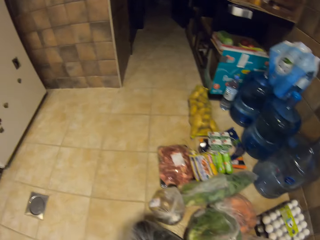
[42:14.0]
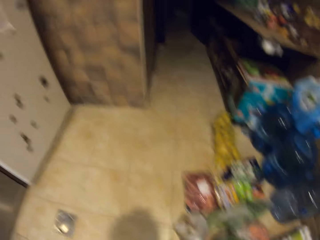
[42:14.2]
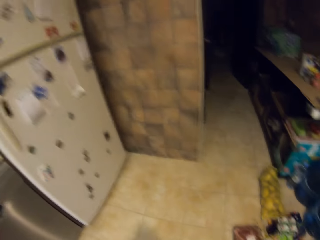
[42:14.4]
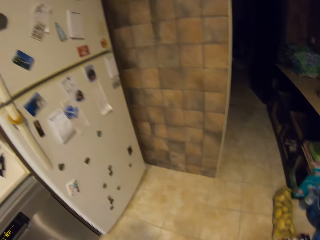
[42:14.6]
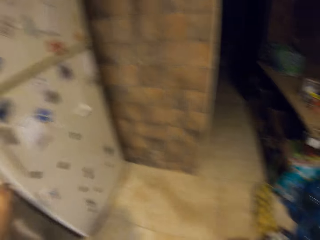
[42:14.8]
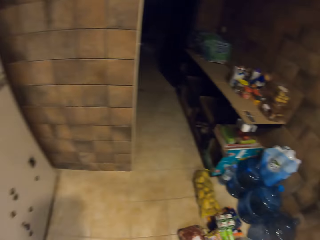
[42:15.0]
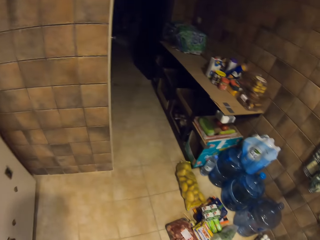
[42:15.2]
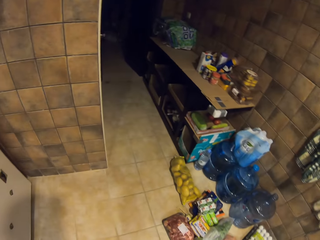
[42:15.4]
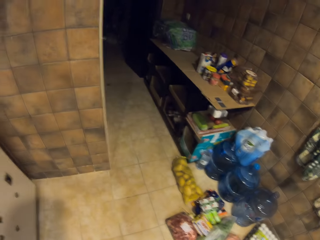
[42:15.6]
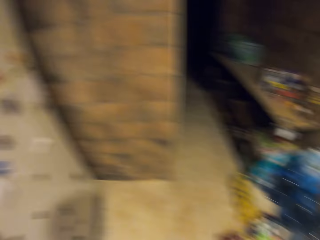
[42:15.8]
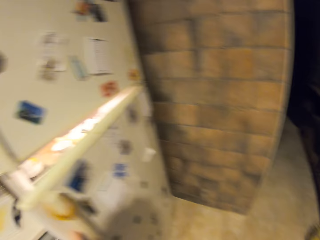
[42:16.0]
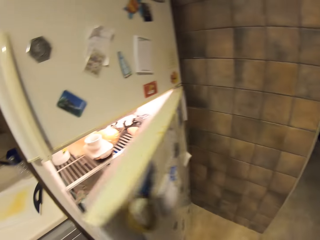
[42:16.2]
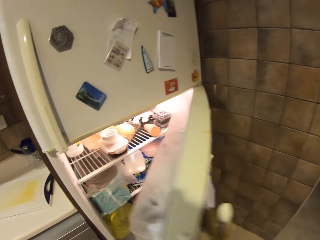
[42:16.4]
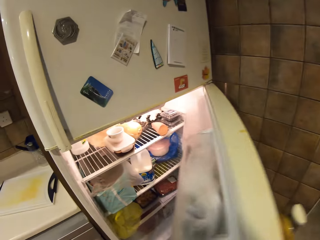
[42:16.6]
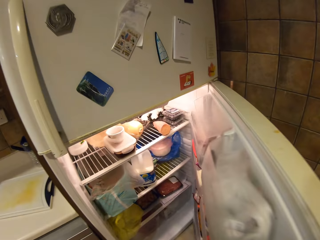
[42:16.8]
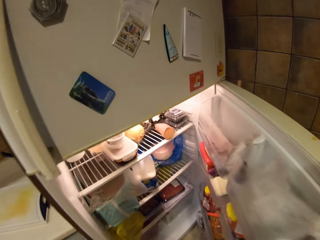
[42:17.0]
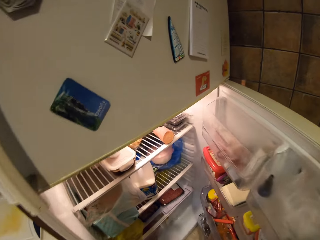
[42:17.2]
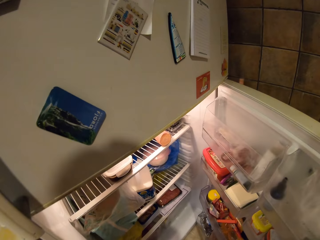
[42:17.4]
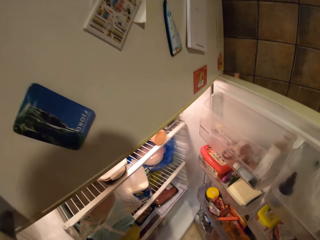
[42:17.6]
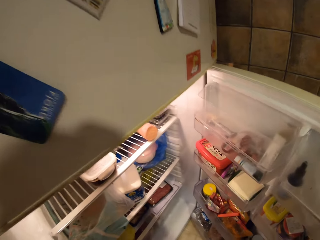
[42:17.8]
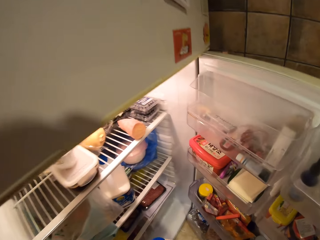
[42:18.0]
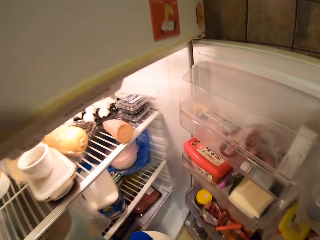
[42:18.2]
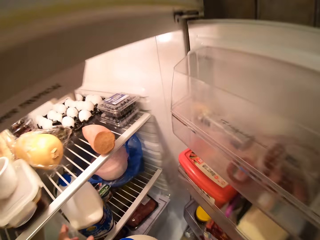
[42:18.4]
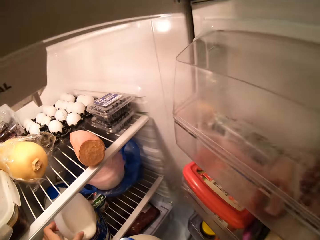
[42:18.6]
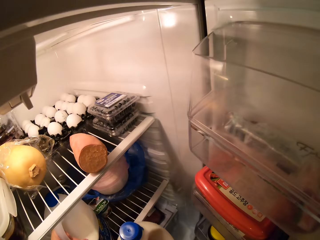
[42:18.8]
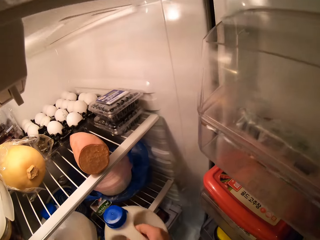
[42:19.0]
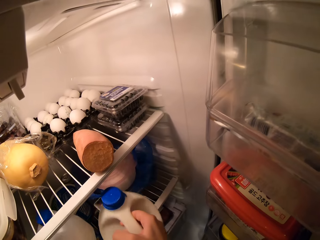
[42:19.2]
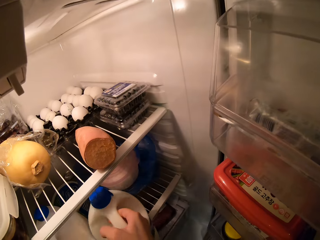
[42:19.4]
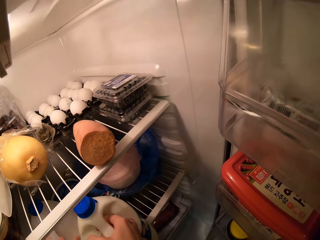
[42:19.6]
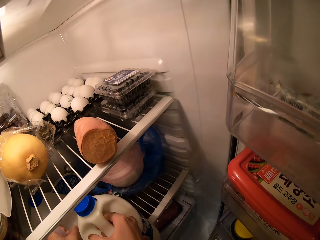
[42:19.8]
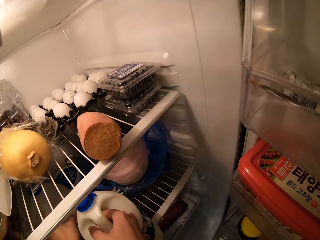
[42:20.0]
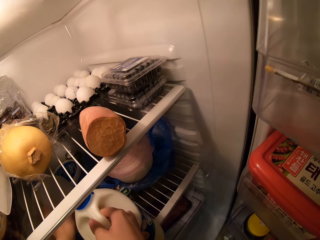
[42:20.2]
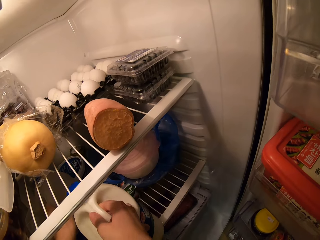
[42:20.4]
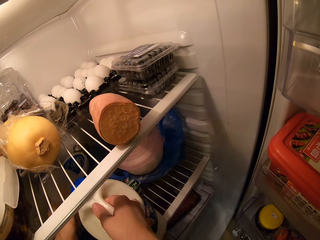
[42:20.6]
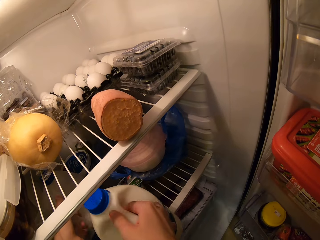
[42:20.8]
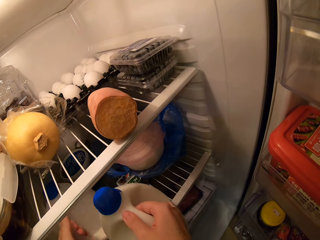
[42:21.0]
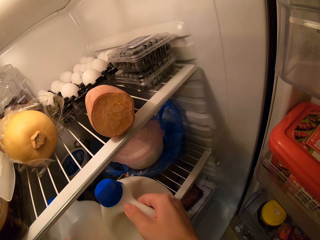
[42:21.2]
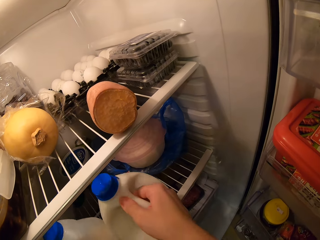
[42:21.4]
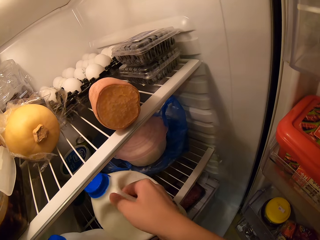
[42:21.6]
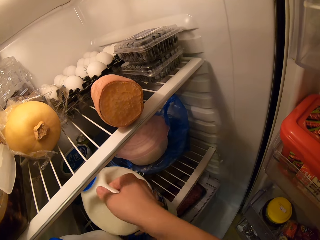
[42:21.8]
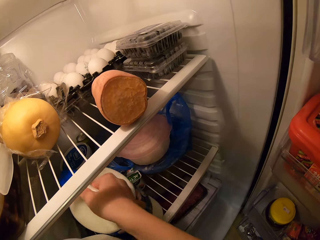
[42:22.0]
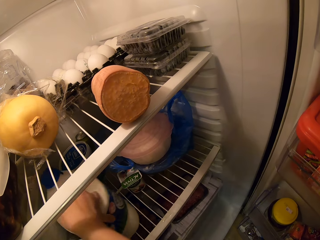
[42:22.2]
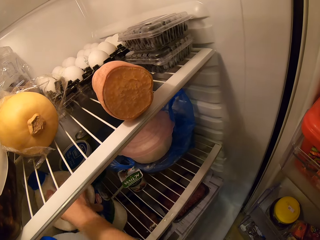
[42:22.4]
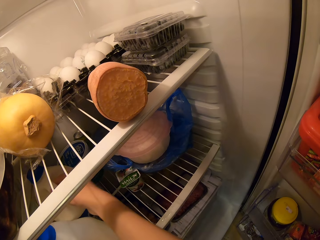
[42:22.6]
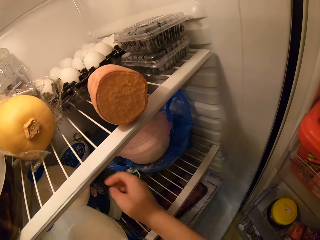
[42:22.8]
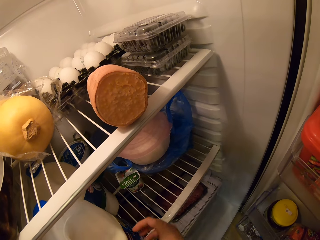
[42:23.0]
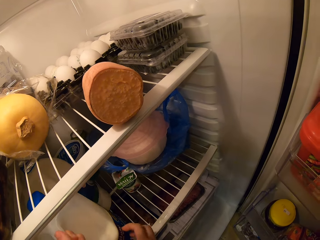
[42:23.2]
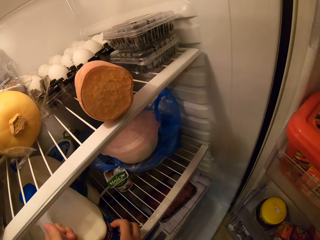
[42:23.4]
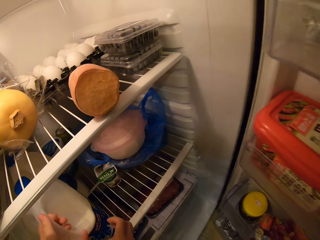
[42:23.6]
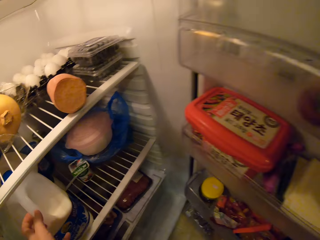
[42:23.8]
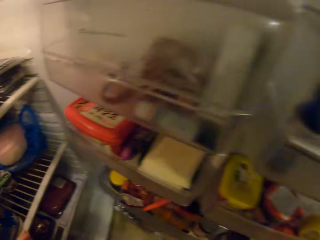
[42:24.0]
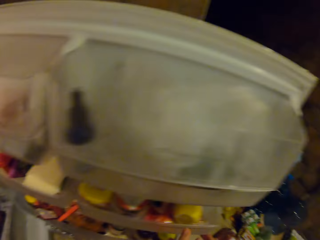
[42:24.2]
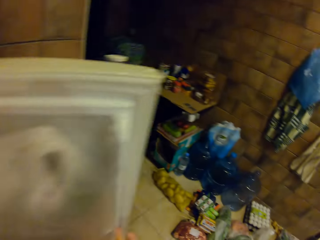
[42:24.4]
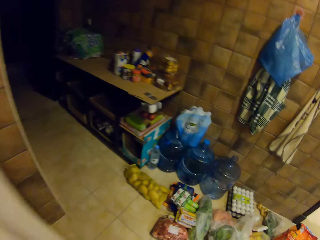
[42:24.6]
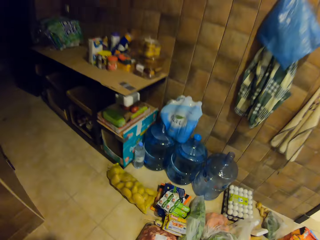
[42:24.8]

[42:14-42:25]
The camera wearer walks. They open the fridge. They look at items on the floor. They place a milk bottle in the fridge. They push the bottles in the fridge.

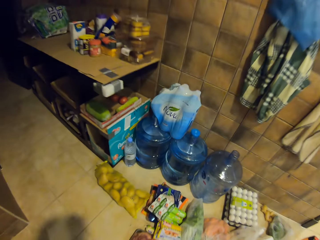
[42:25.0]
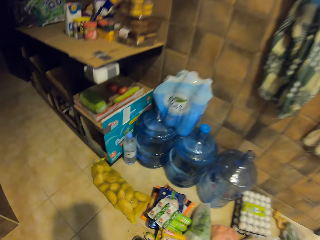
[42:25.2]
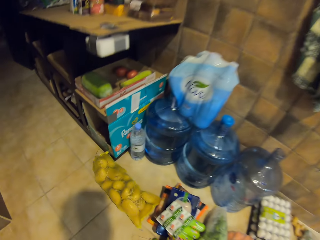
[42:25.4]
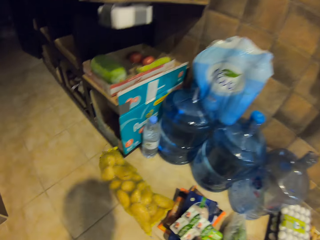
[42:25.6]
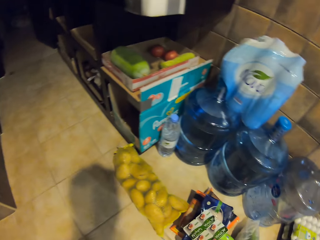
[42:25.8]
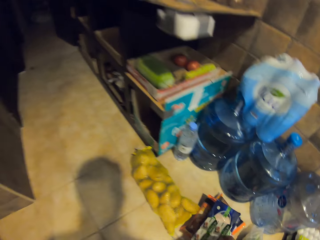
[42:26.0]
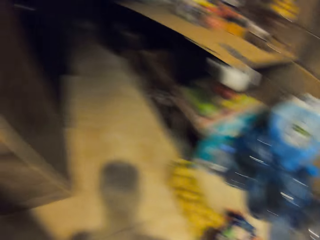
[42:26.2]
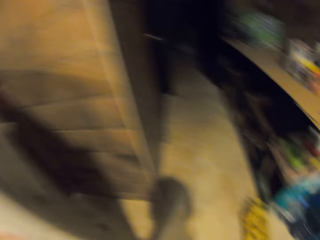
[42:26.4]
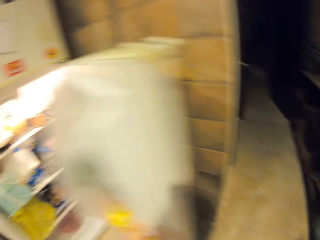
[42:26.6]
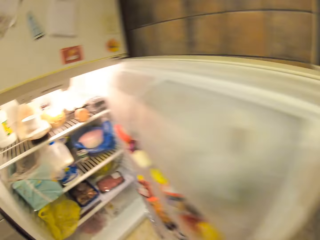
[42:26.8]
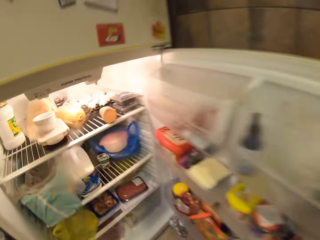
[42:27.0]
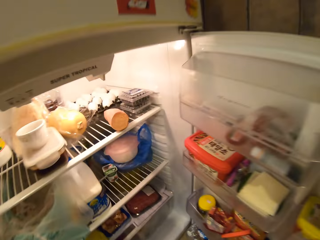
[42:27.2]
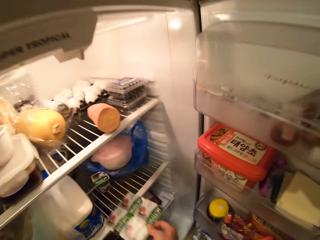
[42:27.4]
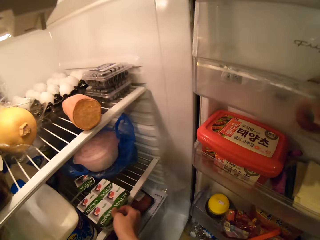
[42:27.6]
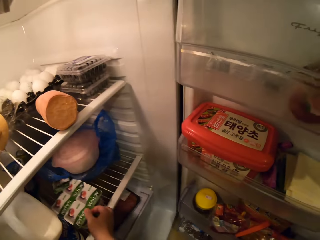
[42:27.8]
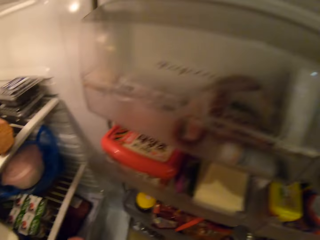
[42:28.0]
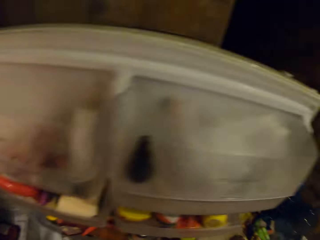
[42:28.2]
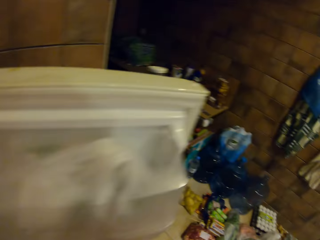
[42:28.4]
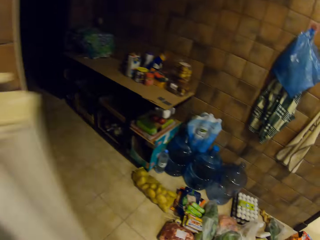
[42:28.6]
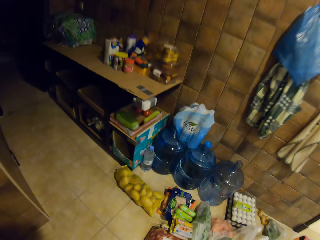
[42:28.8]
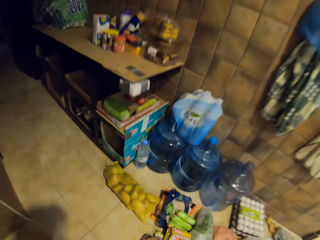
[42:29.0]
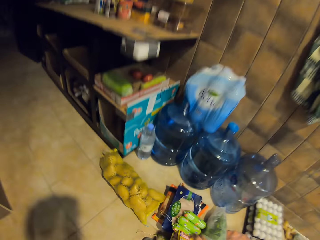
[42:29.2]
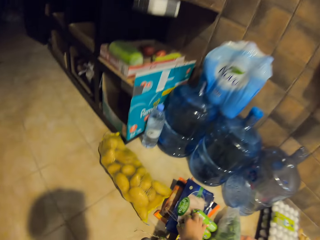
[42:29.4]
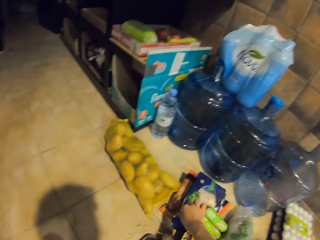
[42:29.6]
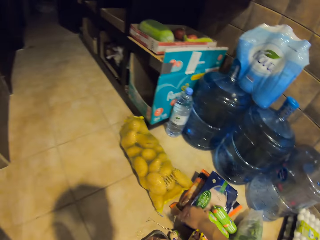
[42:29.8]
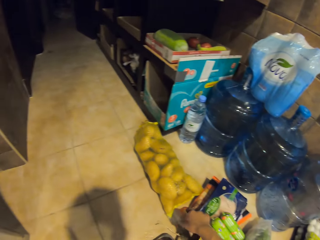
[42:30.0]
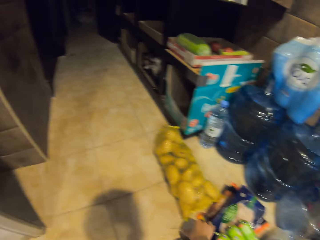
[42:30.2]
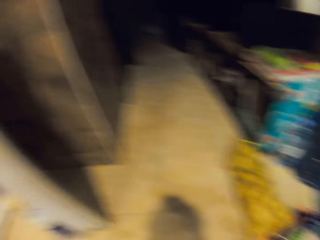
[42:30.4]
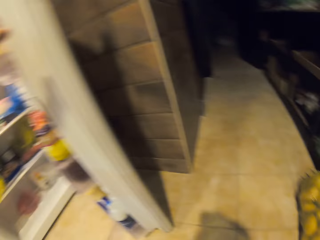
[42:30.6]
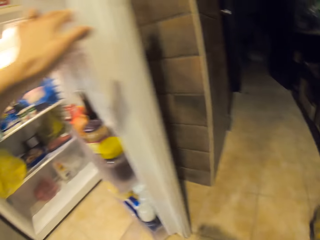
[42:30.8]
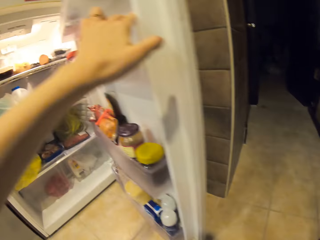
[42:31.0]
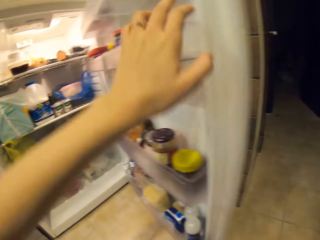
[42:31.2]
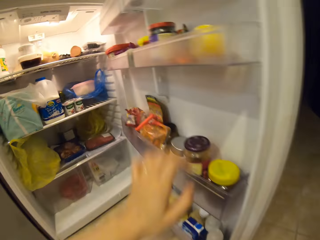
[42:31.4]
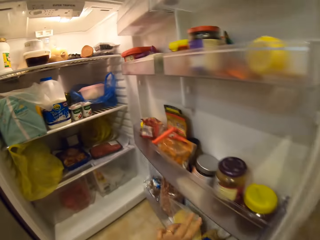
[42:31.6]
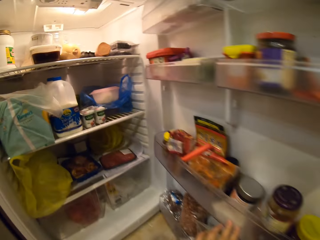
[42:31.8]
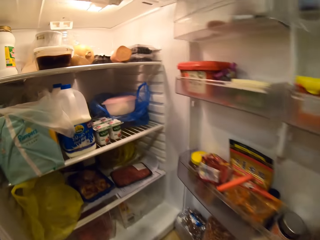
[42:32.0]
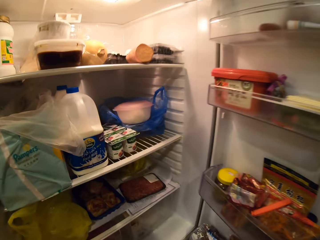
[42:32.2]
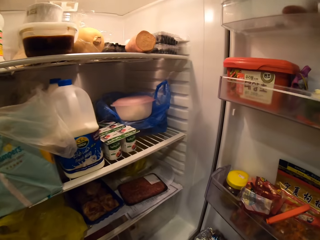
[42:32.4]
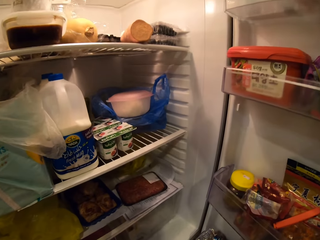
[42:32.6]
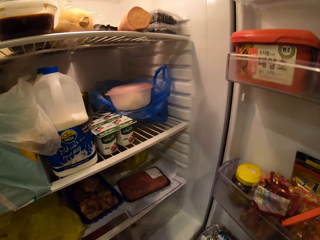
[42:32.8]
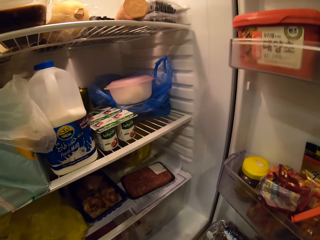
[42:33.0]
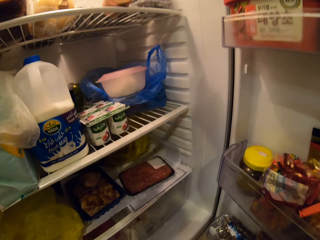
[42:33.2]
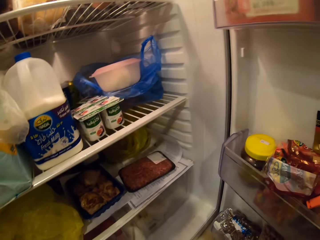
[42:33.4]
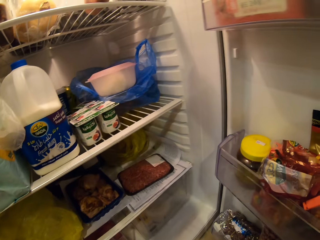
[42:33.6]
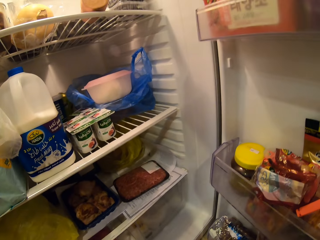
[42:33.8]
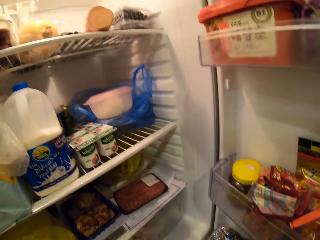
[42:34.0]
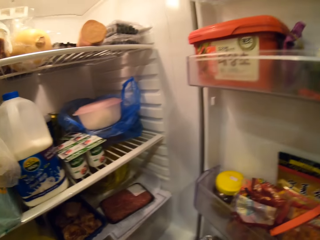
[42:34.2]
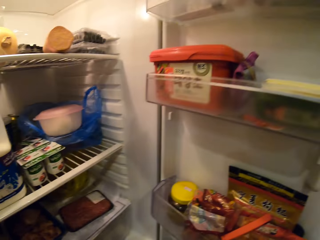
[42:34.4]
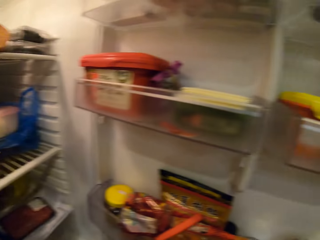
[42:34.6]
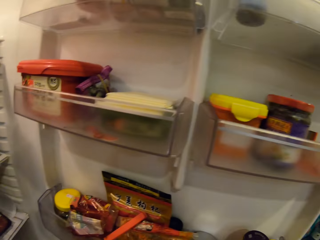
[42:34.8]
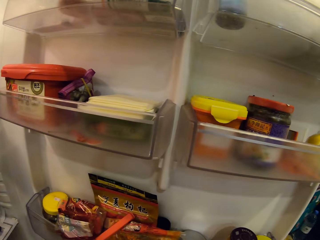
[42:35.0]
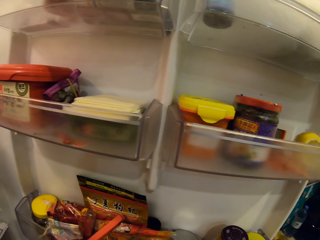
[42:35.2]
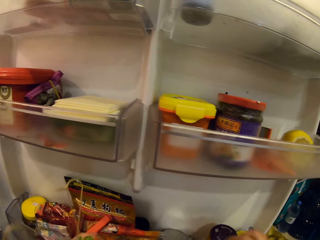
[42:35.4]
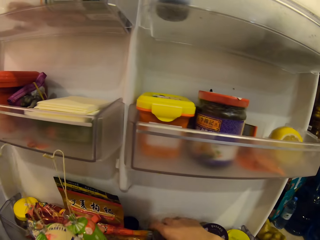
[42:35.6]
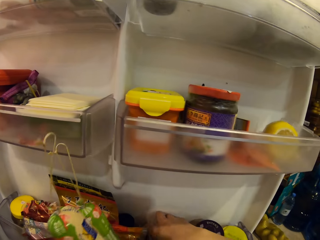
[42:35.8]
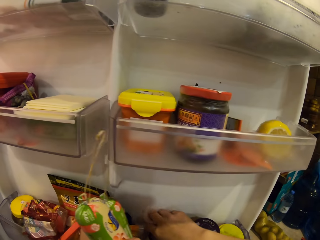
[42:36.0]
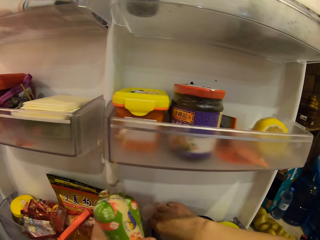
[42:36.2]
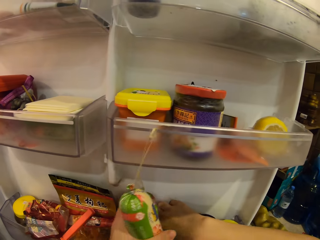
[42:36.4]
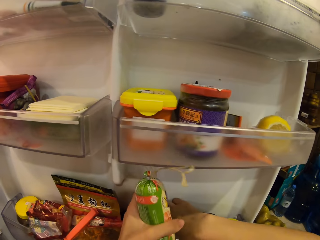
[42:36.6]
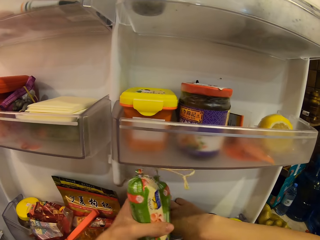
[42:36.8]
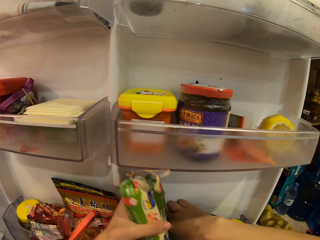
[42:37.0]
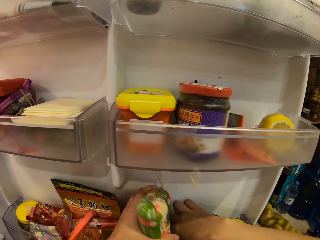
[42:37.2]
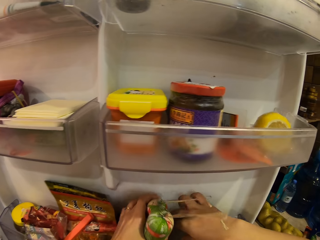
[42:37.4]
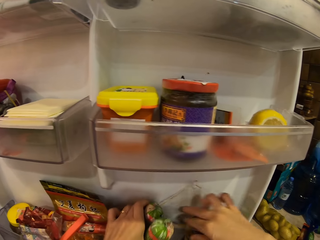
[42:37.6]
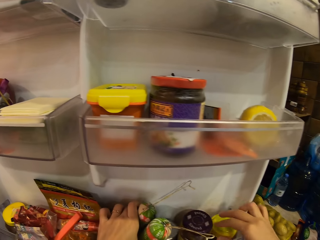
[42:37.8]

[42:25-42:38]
The camera wearer walks. They speak. They look at items on the floor. They pick up an item on the floor. They are putting something in the fridge. They look at items on the floor. They look inside the fridge. They move items in the fridge.
